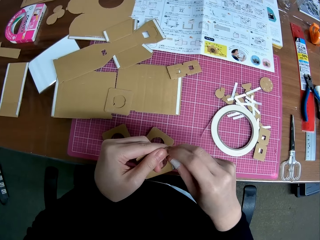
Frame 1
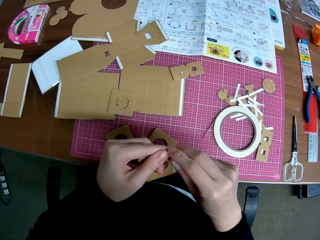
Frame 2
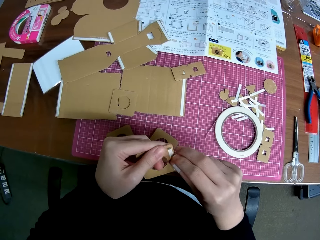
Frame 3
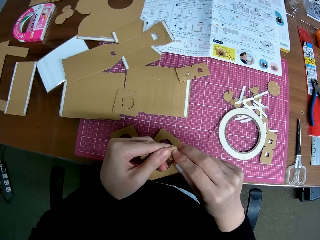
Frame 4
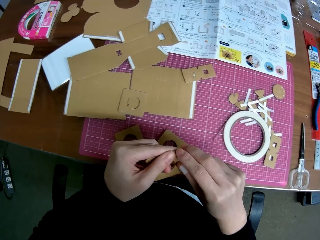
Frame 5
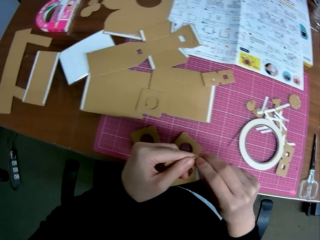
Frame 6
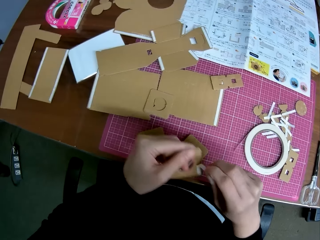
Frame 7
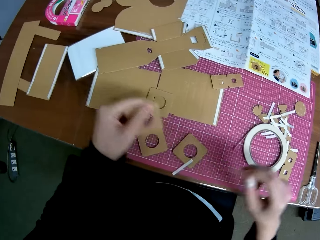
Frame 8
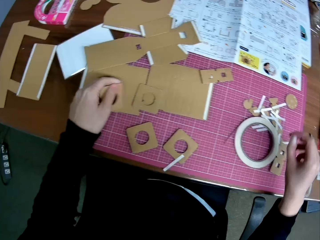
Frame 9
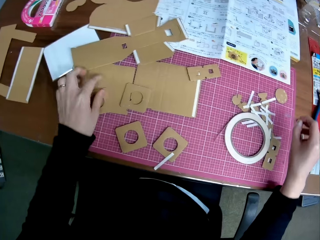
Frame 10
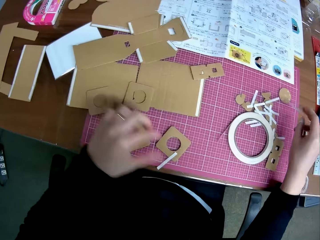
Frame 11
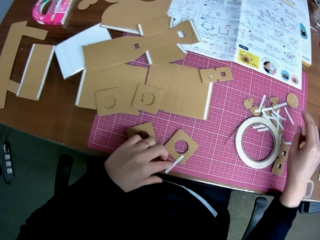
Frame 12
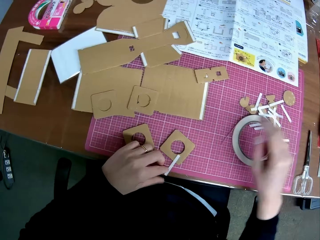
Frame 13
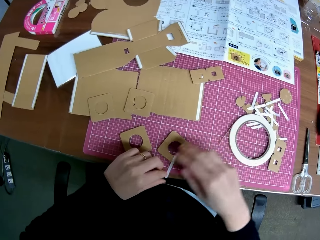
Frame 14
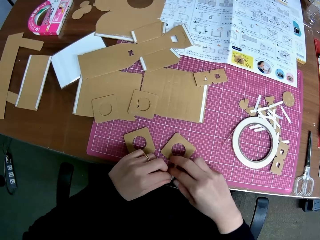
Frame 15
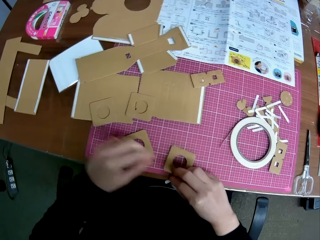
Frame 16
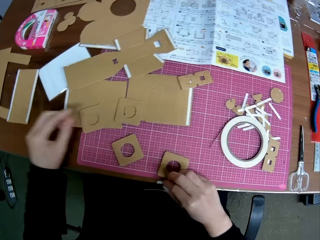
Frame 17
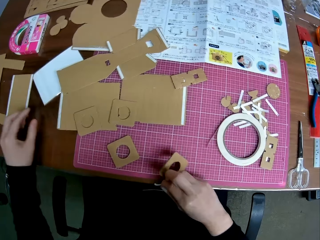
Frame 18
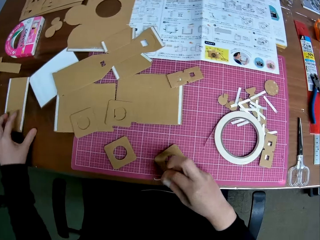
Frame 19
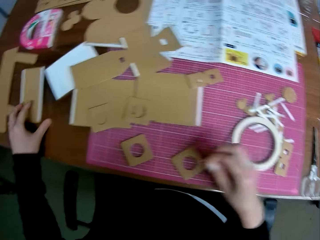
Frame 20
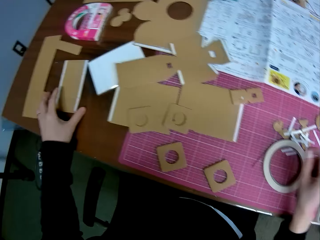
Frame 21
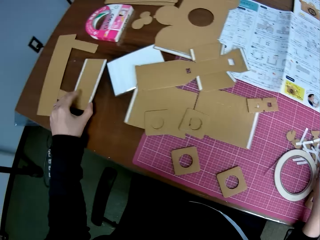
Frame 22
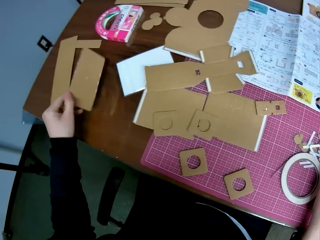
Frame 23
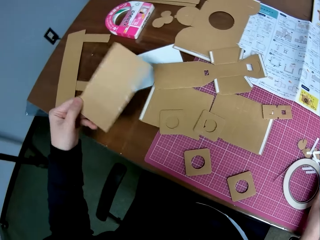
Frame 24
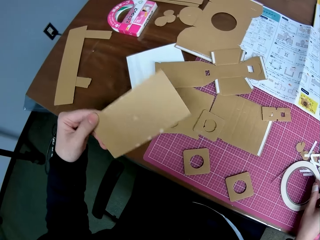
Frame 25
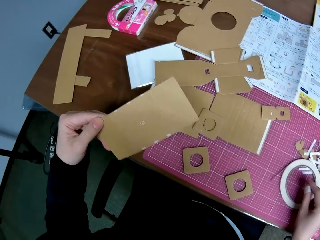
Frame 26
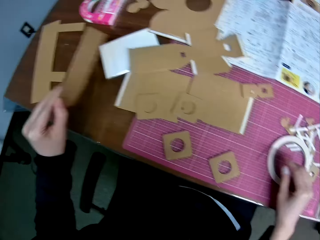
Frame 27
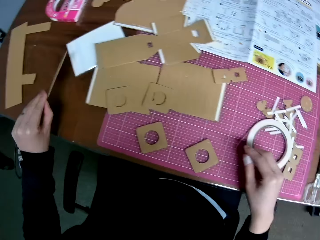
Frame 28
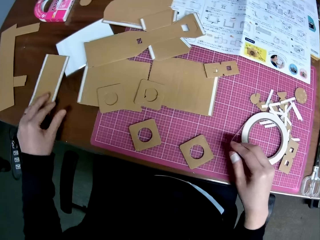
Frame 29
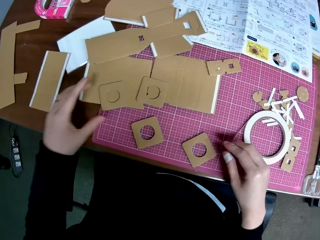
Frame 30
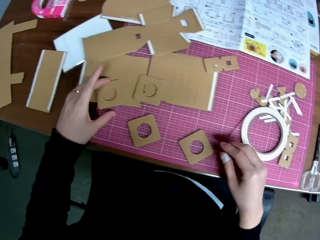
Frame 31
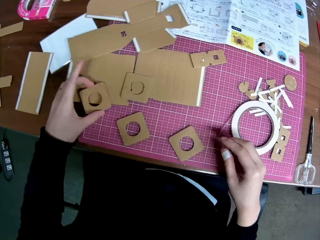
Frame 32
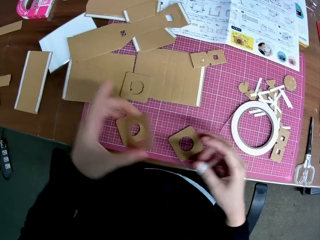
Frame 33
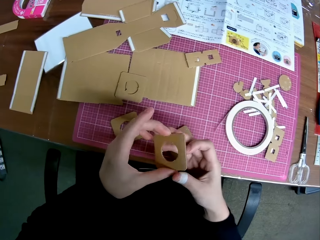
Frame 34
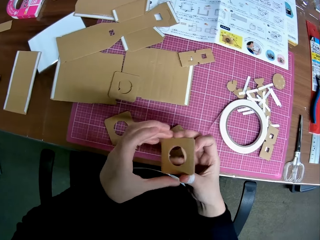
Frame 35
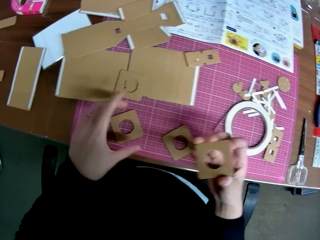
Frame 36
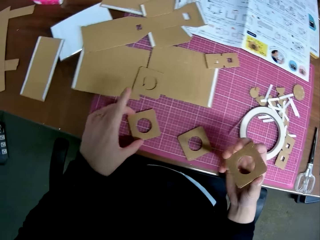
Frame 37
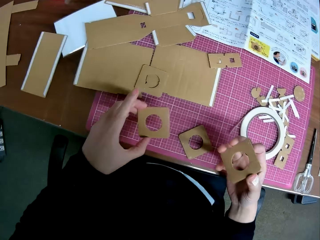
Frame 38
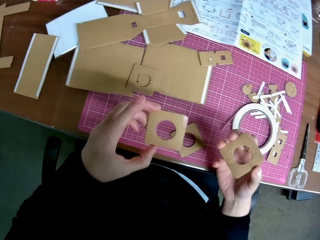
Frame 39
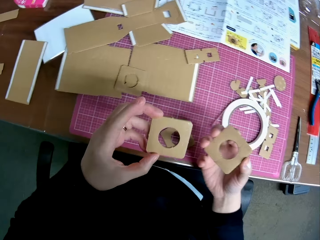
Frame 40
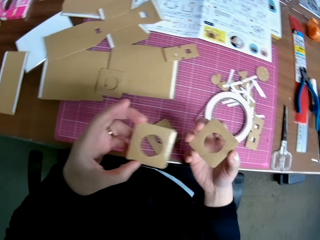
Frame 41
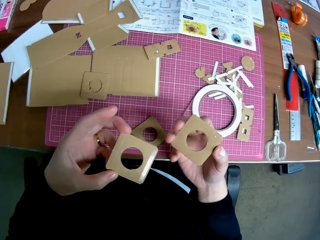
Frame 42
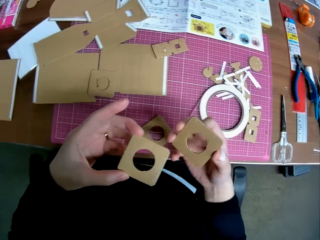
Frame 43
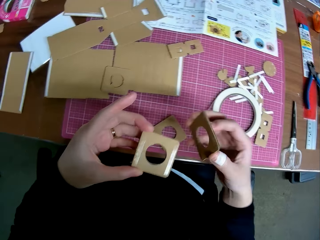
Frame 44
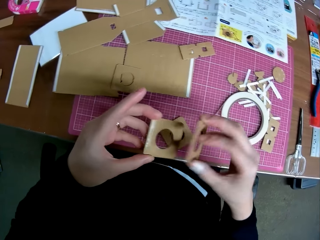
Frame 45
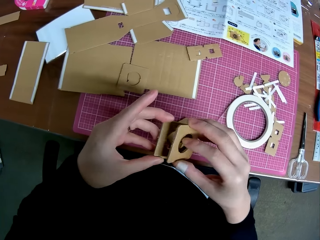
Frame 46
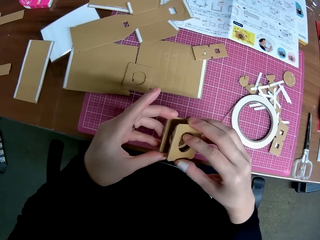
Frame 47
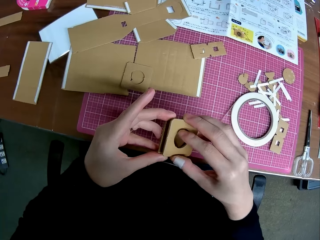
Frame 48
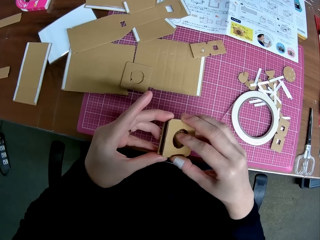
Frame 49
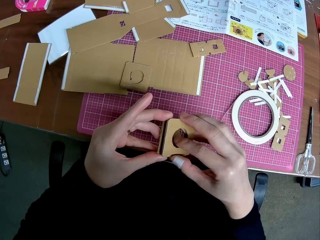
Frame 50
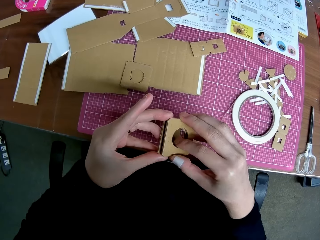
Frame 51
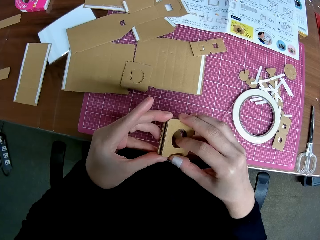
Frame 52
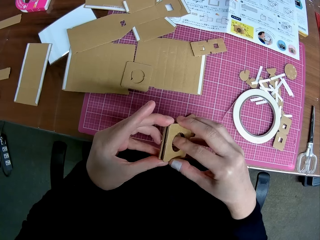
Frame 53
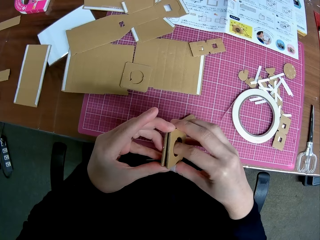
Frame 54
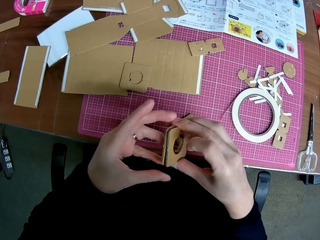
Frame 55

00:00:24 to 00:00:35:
The camera wearer drops the piece and double sided tape on the cutting mat. He picks a double sided tape from the cutting mat. He picks one of the pieces or cardboard crafts on the table with his hand. He turns the cardboard craft. He holds the cardboard craft. He drops the piece back on the table. He picks one of the pieces from the cutting mat. He exchanges the hand holding the cardboard craft. He picks another piece from the cutting mat and joins the pieces together.

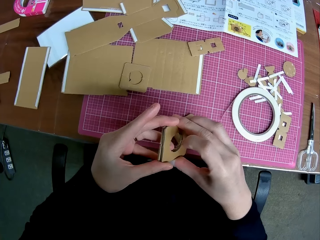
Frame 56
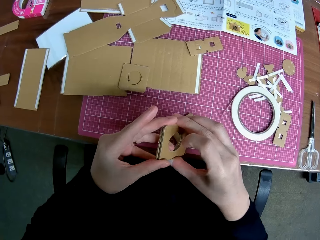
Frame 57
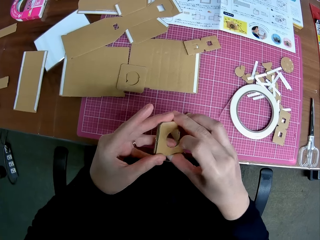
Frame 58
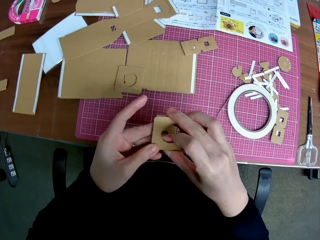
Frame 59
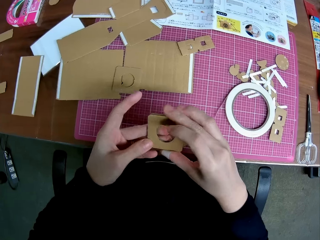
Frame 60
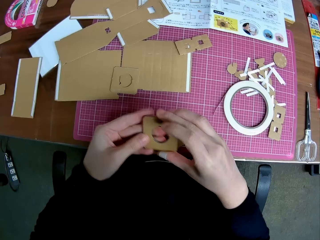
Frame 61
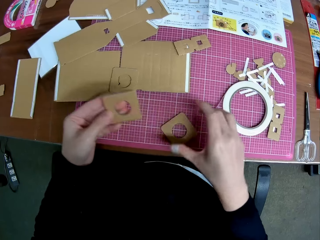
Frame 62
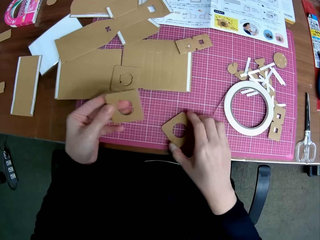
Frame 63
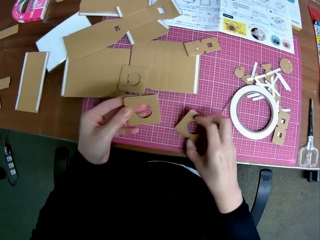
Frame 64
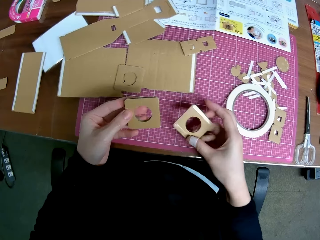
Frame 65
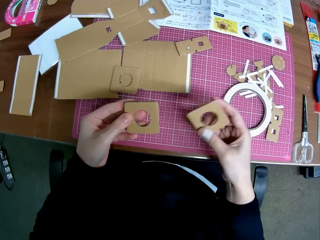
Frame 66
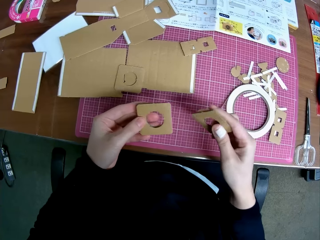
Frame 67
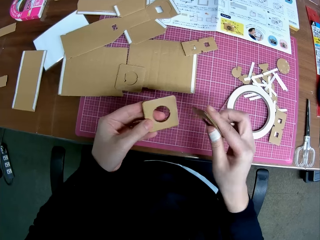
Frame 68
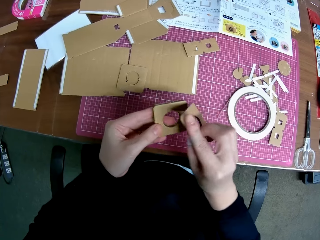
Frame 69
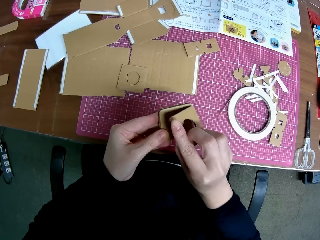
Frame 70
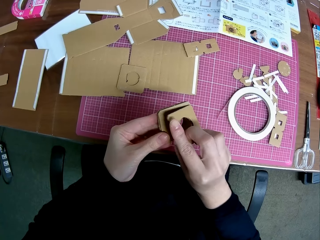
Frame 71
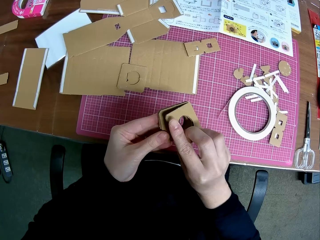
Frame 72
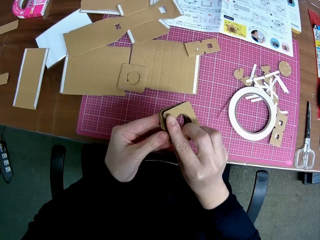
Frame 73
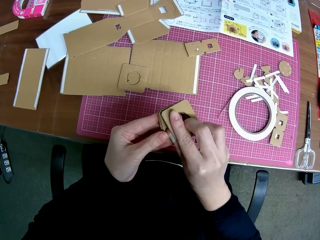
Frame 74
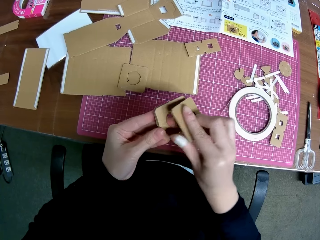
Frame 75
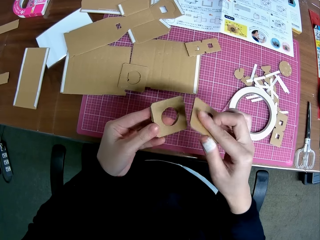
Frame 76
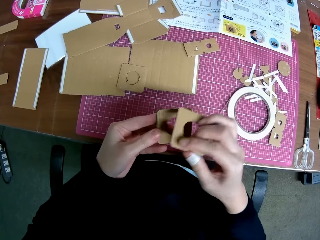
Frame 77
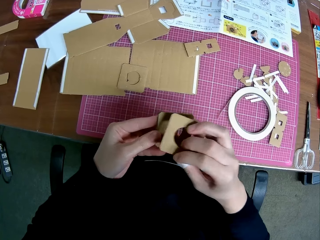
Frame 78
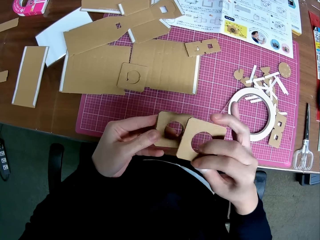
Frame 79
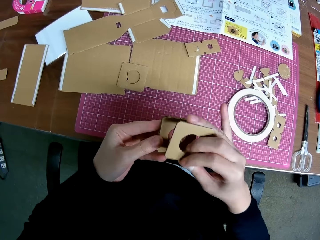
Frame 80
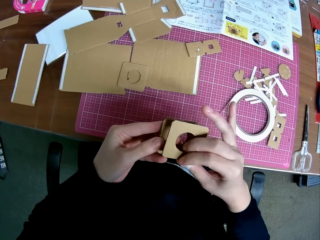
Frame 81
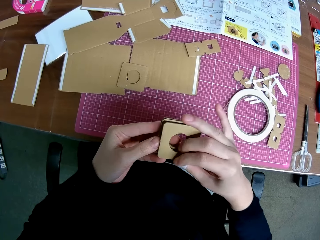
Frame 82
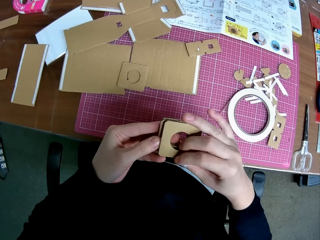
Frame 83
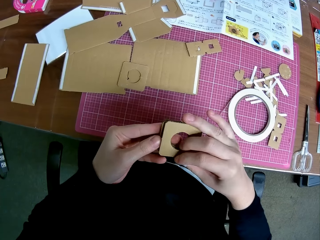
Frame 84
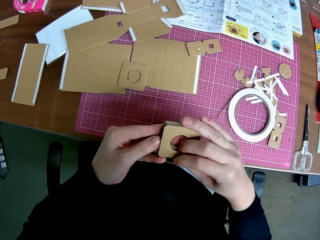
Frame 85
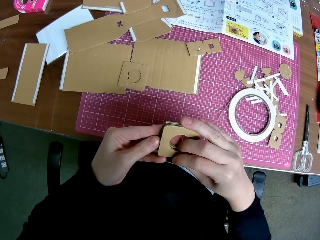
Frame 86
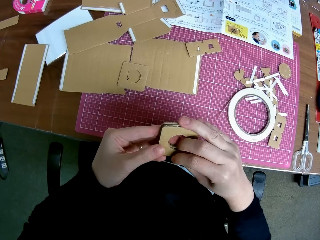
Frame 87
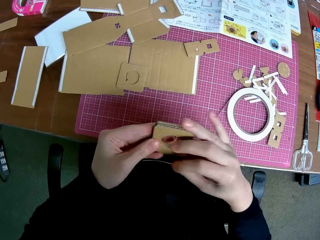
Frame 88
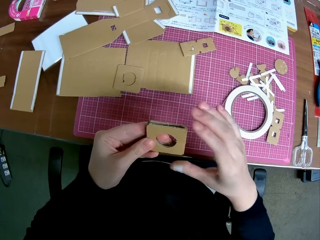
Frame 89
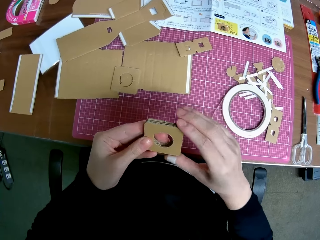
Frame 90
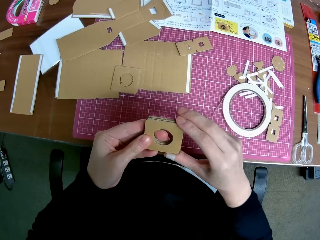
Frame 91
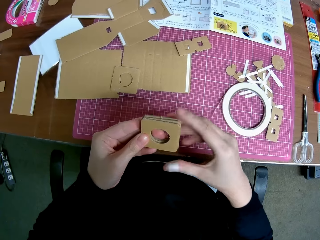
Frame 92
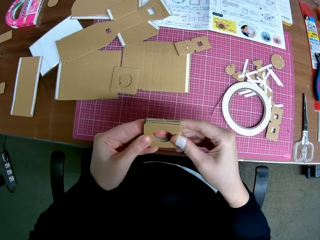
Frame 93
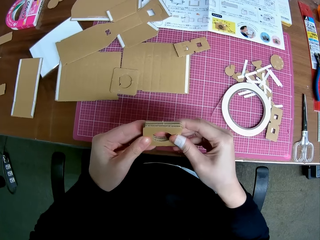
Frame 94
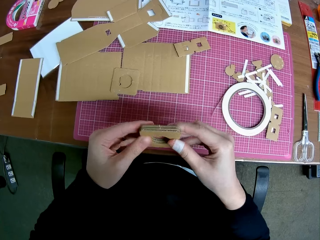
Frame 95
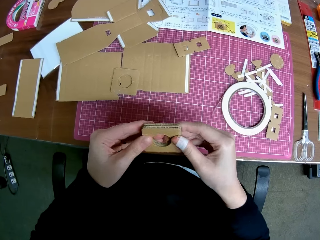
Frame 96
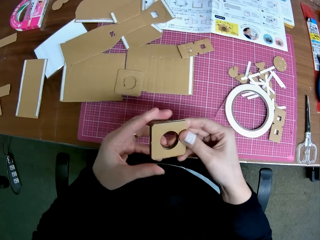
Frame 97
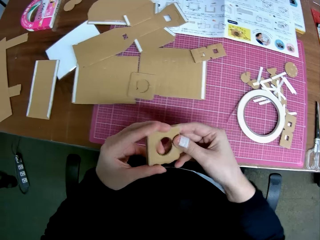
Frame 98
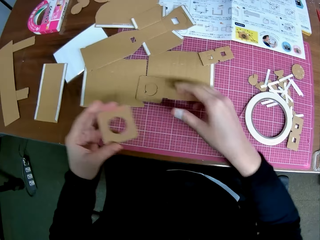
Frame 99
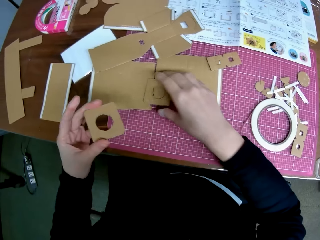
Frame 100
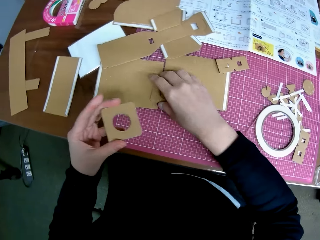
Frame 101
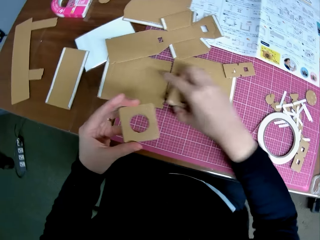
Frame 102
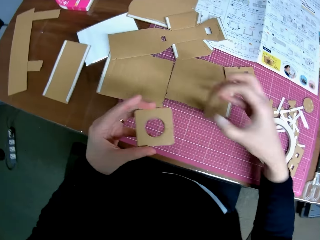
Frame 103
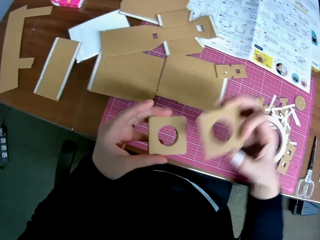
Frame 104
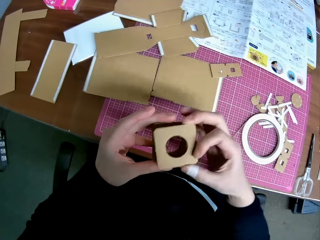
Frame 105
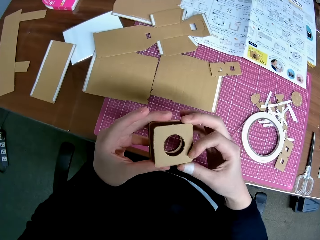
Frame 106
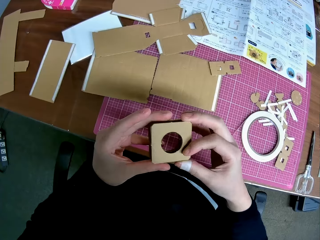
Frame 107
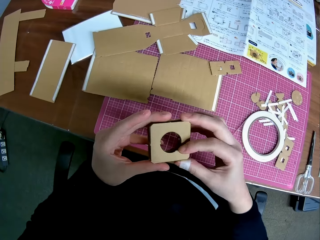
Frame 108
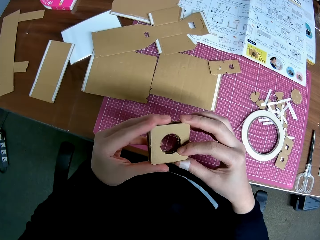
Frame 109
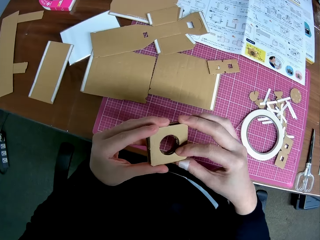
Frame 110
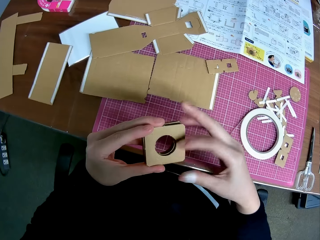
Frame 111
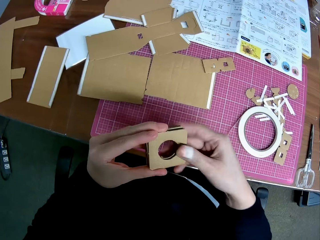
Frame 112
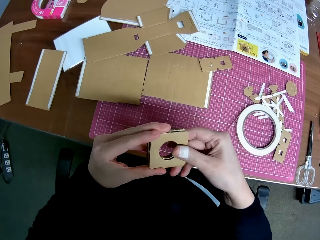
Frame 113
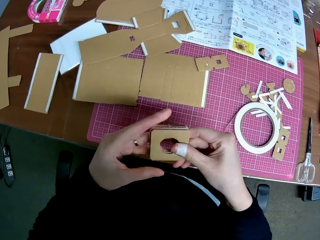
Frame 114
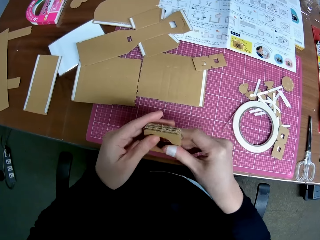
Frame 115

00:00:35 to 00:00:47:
The camera wearer picks another piece from the cutting mat and joins the pieces together. They pick another piece from the cutting mat and join the pieces together.
